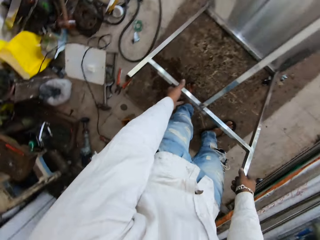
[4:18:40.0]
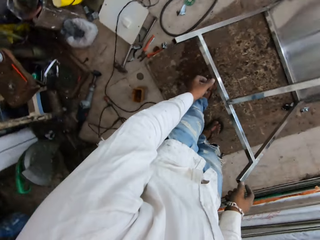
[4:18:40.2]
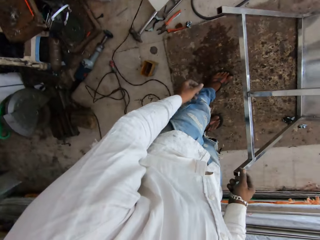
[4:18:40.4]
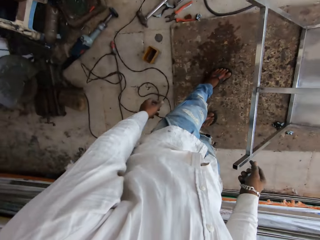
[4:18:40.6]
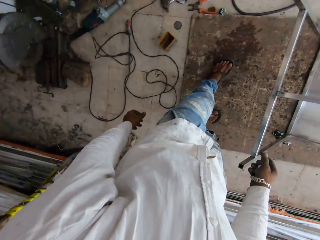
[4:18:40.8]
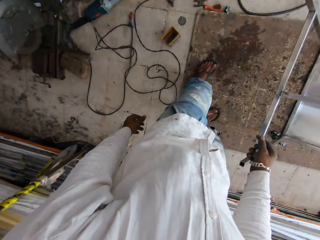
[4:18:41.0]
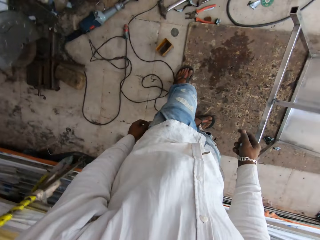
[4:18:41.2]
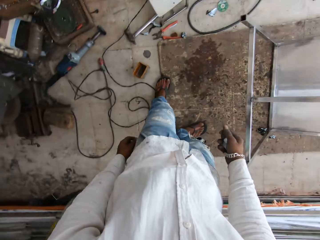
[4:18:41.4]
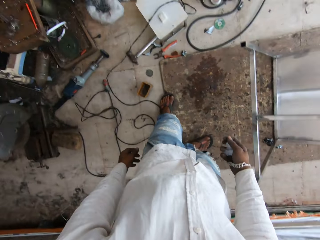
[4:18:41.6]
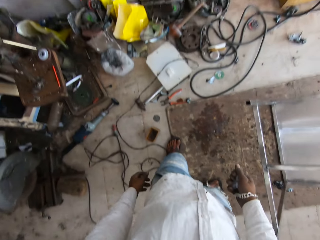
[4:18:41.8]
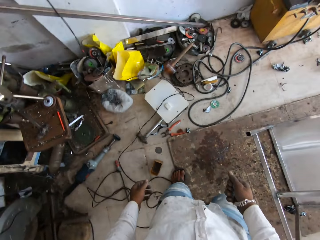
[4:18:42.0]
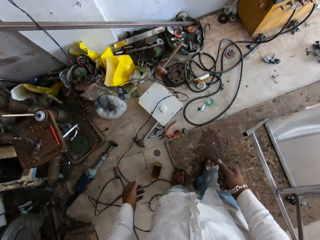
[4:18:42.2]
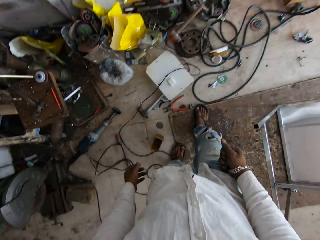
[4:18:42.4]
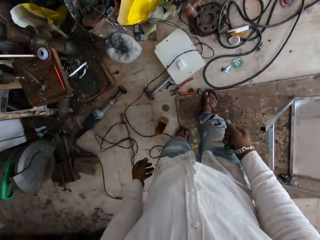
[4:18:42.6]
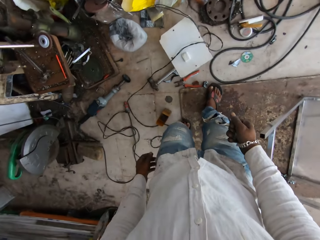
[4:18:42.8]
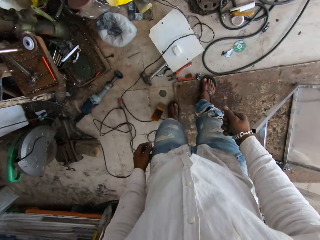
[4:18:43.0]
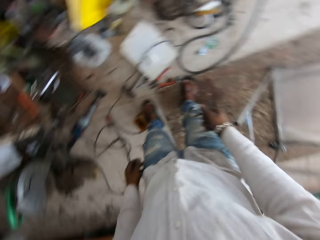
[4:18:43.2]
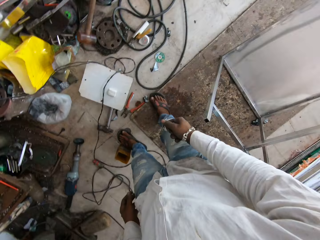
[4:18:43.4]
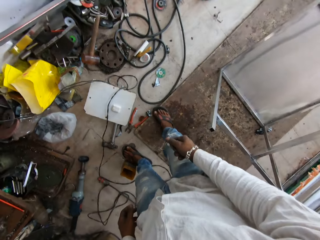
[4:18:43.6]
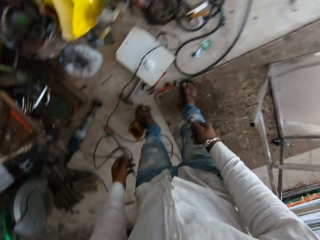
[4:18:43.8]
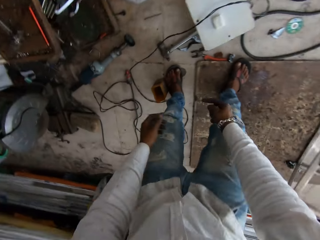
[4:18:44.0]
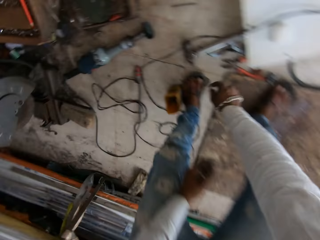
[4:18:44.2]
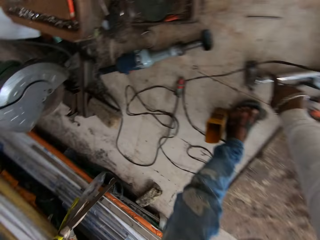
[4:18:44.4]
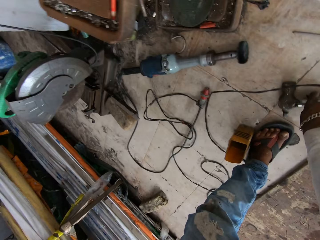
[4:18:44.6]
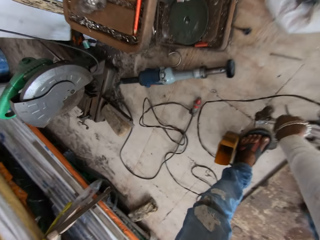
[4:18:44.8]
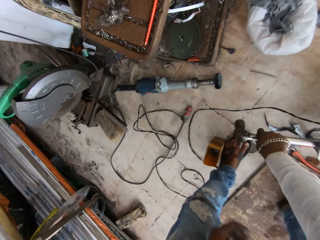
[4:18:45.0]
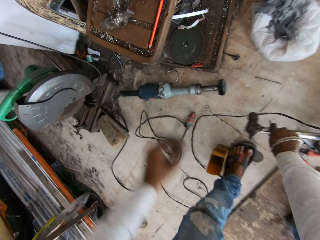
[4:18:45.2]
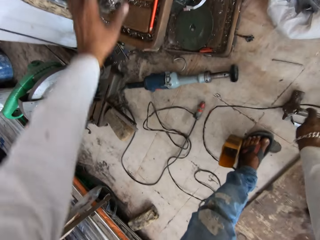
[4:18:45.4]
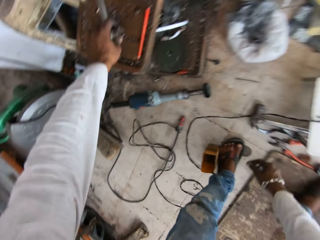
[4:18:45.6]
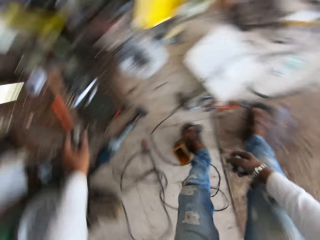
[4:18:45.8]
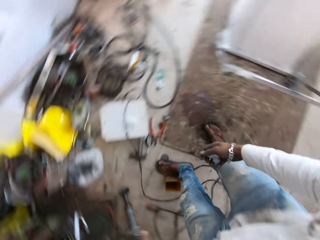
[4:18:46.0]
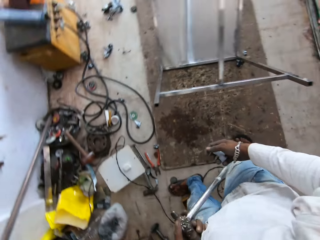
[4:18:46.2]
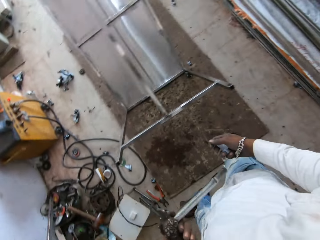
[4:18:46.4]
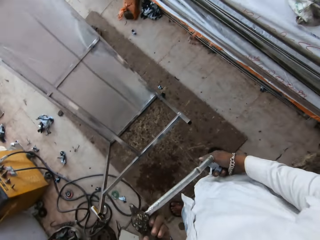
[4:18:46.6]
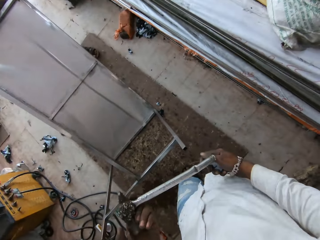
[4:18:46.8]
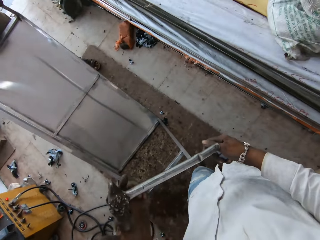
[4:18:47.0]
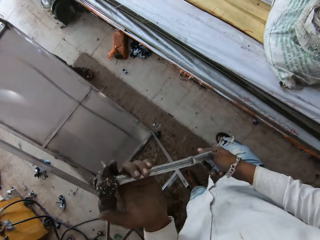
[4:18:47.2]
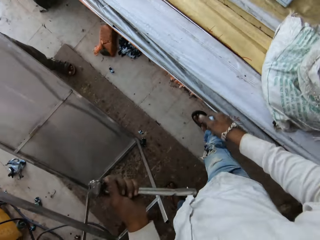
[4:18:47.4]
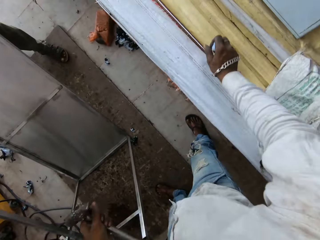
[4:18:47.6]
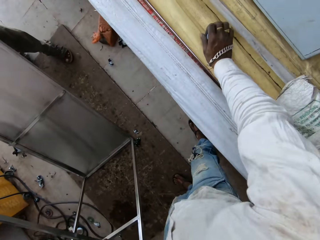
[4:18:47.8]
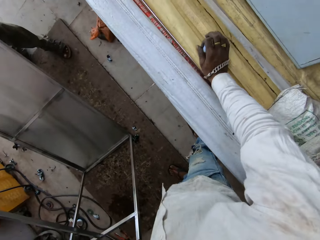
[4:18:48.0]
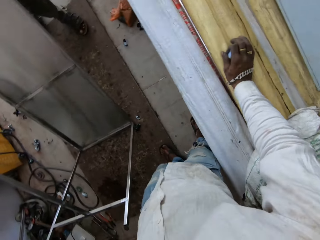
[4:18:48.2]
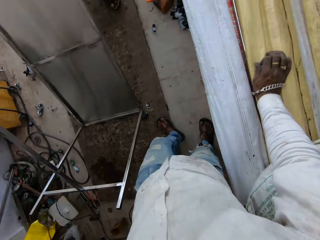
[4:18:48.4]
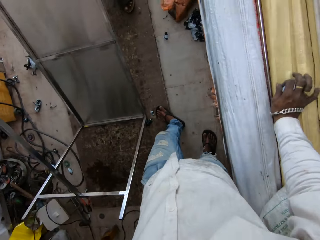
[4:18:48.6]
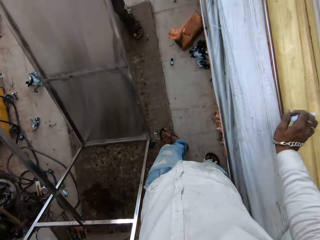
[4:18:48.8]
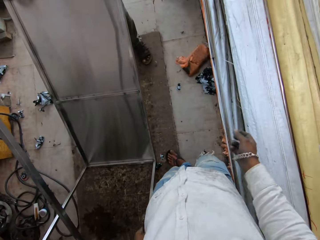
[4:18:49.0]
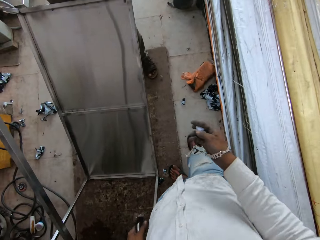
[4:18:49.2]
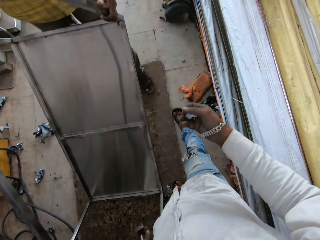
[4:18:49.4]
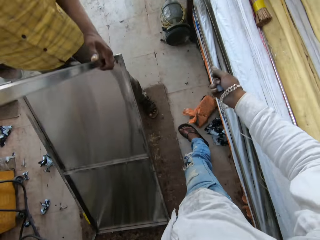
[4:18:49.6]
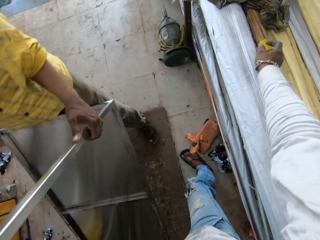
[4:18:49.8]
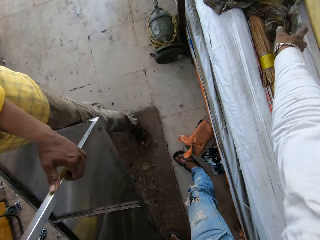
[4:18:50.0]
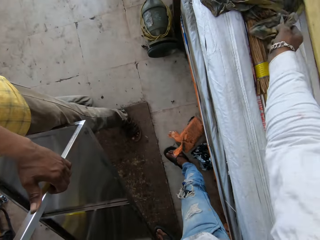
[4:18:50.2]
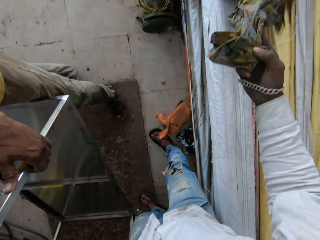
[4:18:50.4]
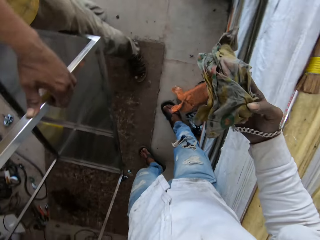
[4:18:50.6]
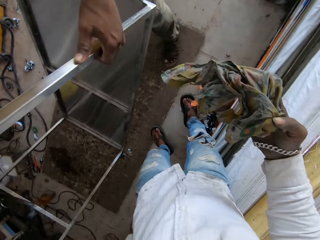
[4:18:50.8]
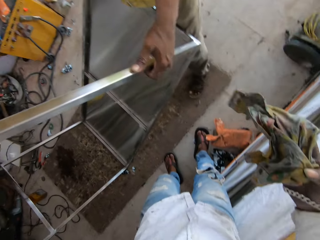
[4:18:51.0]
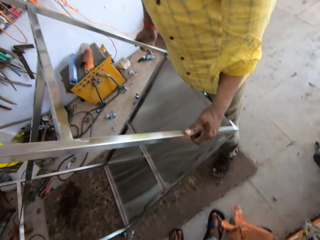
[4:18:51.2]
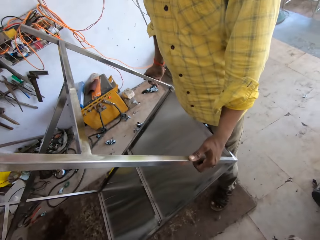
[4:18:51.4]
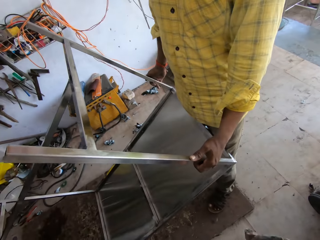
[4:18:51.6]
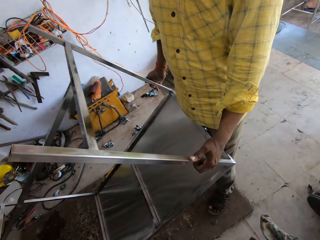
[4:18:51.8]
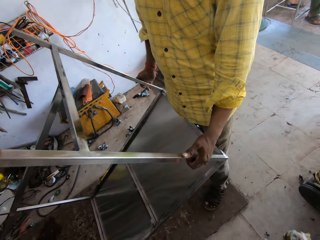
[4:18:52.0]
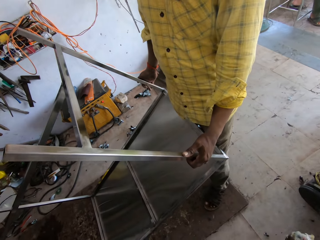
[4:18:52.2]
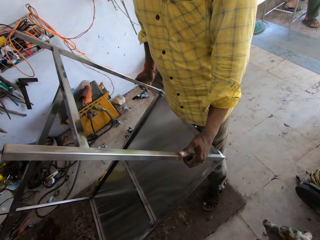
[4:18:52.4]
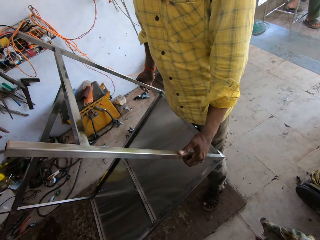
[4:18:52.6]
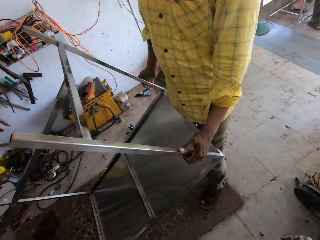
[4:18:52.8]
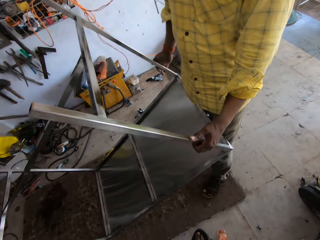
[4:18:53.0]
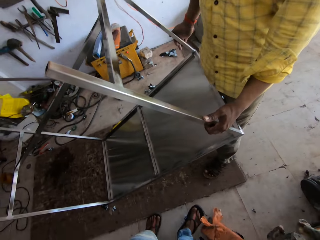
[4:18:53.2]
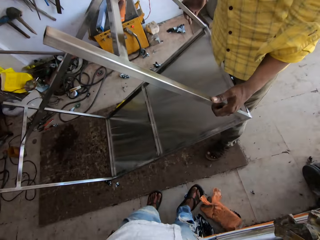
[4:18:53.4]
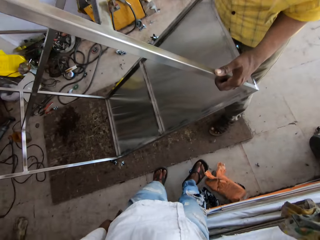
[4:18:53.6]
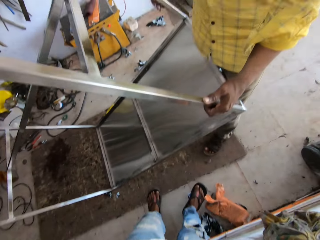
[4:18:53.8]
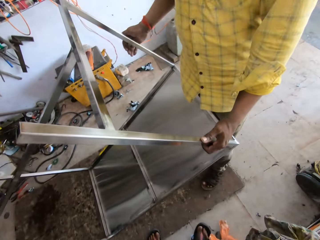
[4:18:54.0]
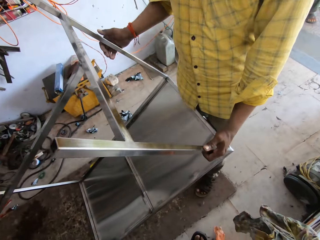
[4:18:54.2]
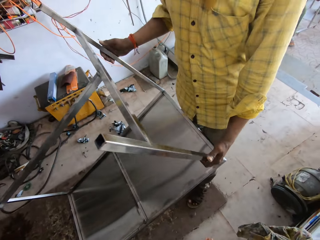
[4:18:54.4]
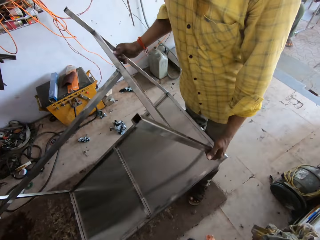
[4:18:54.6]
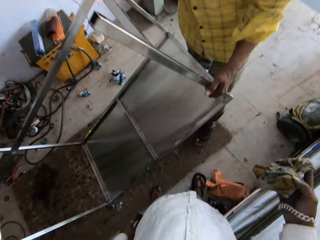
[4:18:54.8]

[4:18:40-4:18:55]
The camera wearer releases the table. They walk around the room. They pick up a hammer from the ground. They drop the hammer. They pick up a hammer from the shelf. They walk around the room. They put the table base on wood. They pick up a metal. They walk around the room. They hold a piece of cloth. They talk to a person. They pick up a wrapper. They look around the room.

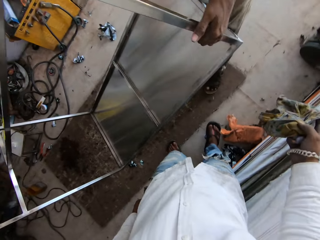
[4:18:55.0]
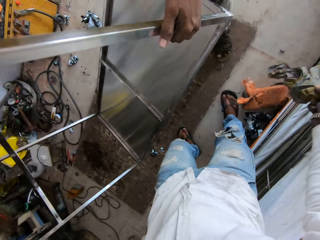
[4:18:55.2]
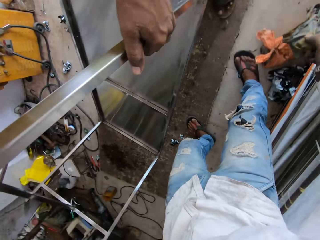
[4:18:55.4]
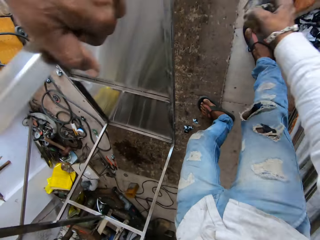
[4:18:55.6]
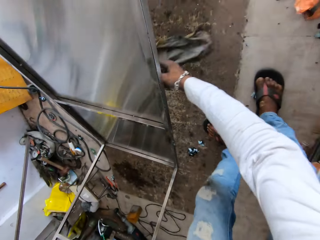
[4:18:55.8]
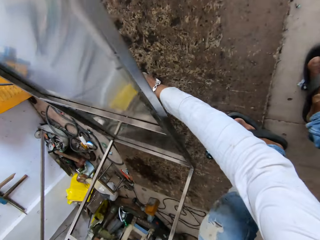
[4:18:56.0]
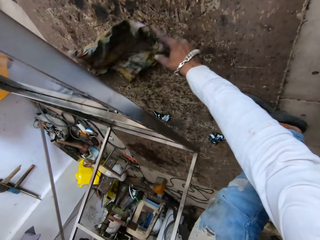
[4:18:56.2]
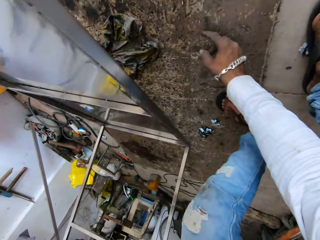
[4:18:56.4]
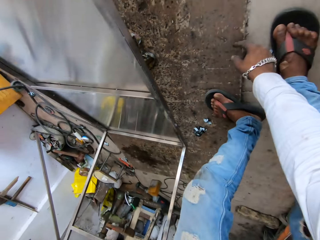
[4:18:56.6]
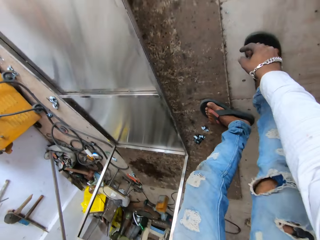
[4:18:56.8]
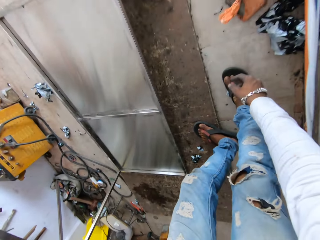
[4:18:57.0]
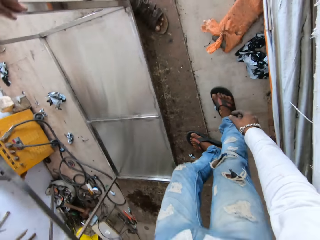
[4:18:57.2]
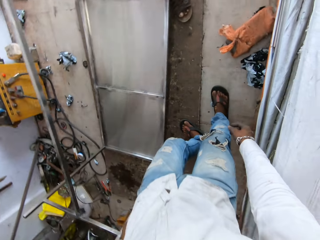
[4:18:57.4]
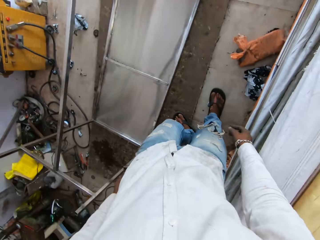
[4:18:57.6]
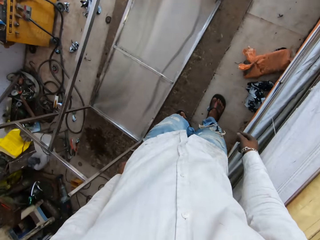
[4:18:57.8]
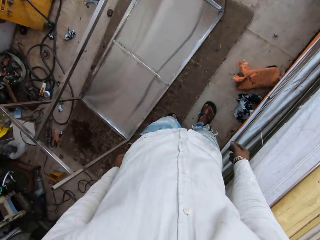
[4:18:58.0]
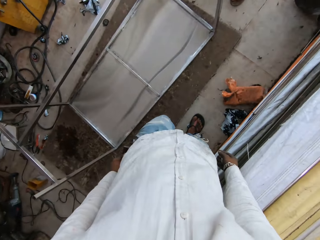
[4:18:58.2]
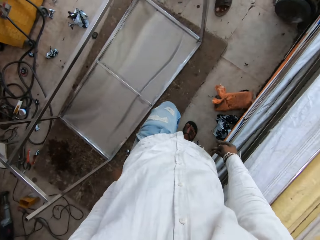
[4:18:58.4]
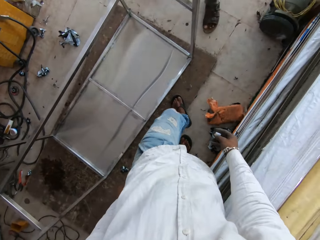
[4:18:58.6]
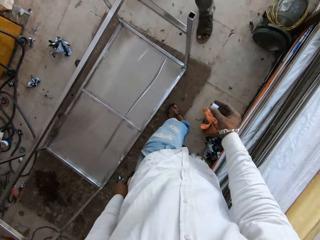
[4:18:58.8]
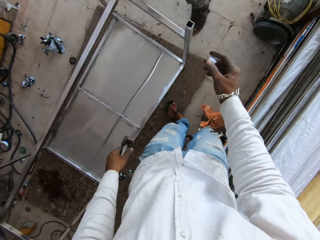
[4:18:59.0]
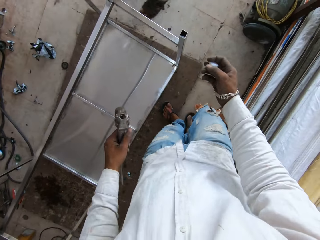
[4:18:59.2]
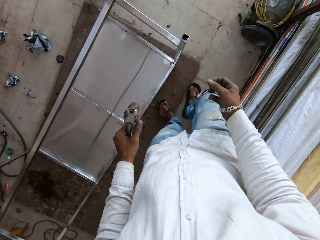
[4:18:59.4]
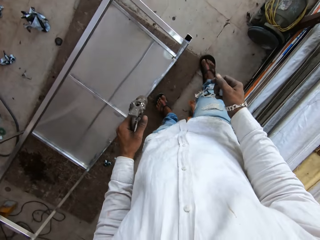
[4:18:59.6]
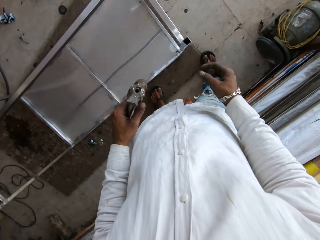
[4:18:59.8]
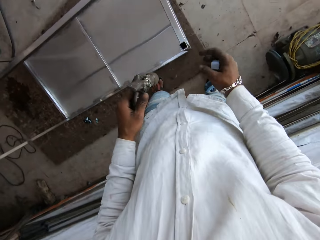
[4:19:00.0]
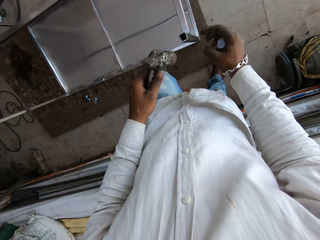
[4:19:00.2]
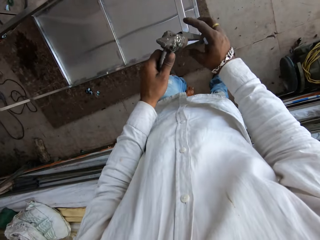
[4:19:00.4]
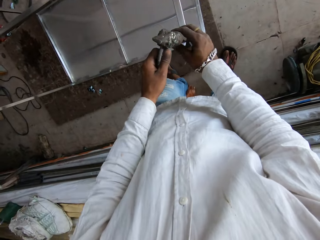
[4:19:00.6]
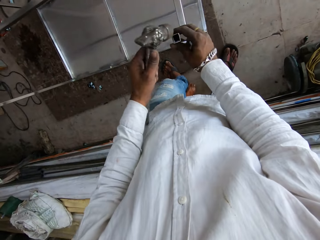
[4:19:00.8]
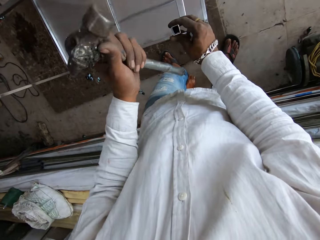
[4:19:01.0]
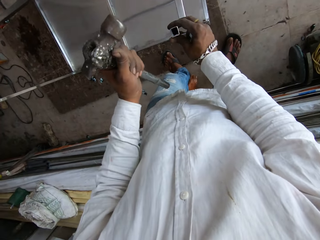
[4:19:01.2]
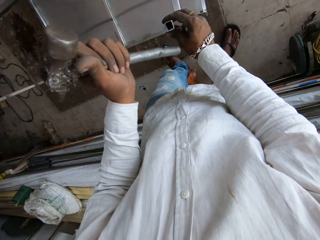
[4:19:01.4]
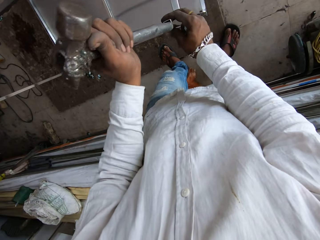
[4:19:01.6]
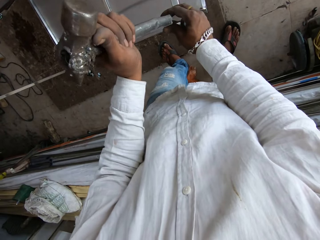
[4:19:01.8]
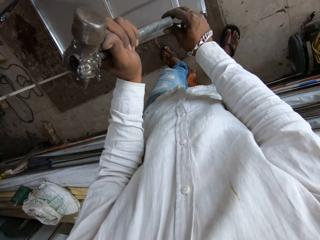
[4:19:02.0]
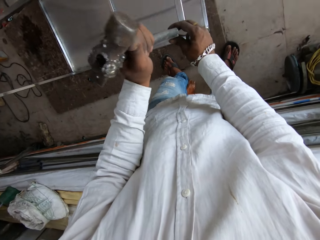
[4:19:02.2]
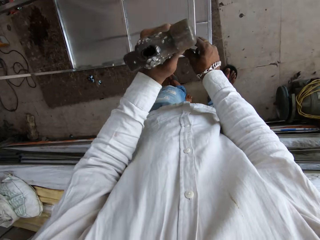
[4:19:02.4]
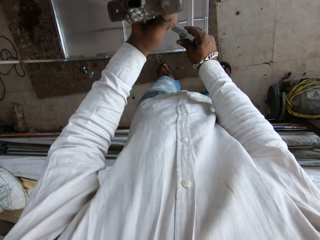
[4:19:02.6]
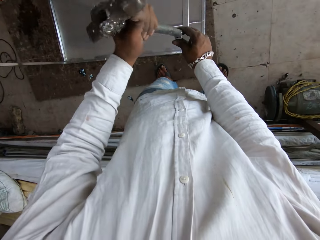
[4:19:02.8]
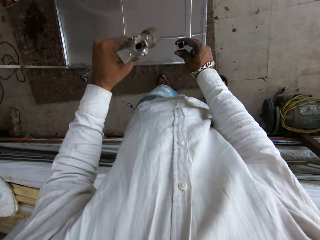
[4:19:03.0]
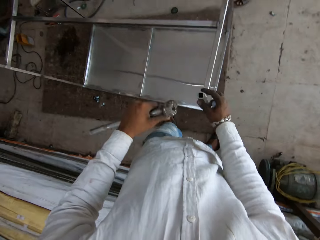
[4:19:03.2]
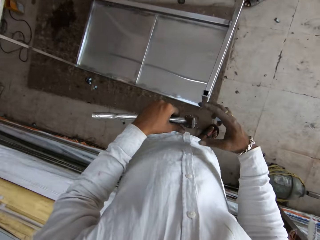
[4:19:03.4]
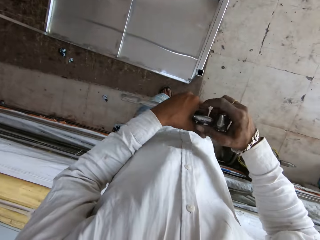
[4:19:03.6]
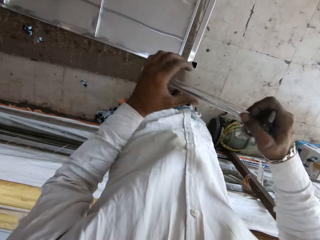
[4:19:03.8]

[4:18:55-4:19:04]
The camera wearer bangs the table top. They walk in the room. They hammer the table base and shape the table base.
